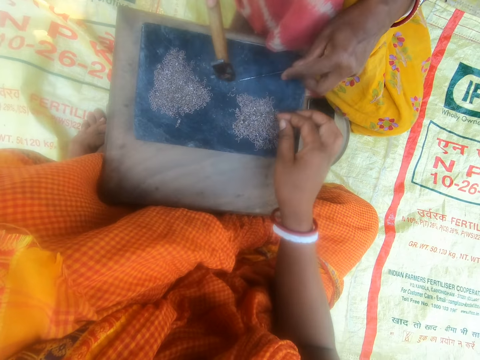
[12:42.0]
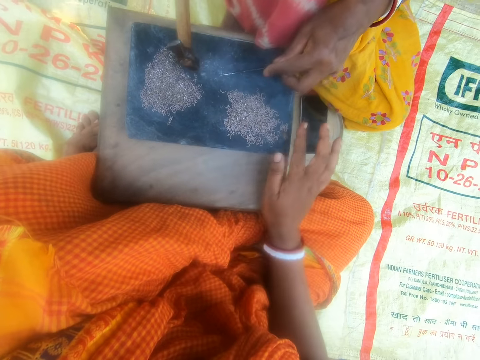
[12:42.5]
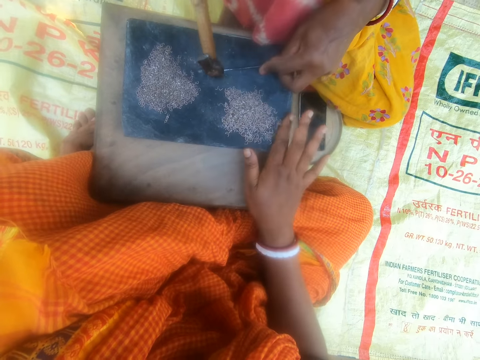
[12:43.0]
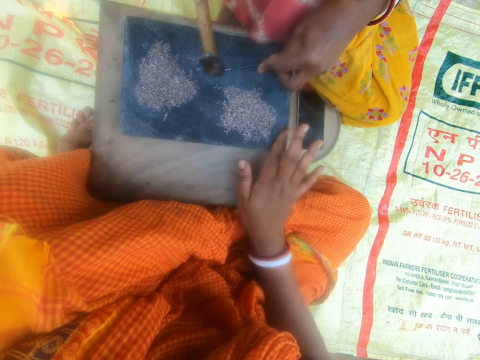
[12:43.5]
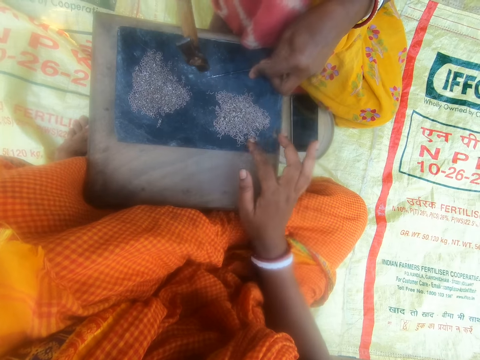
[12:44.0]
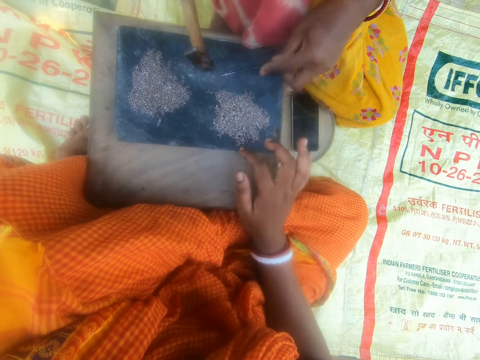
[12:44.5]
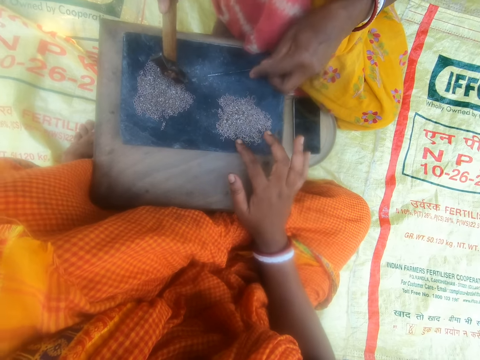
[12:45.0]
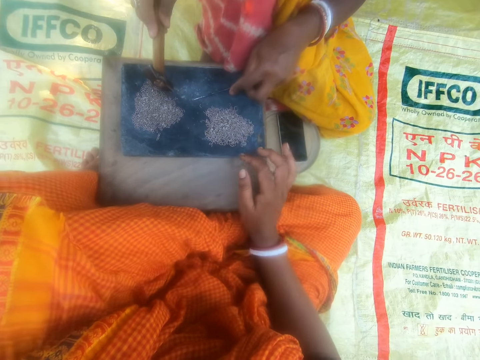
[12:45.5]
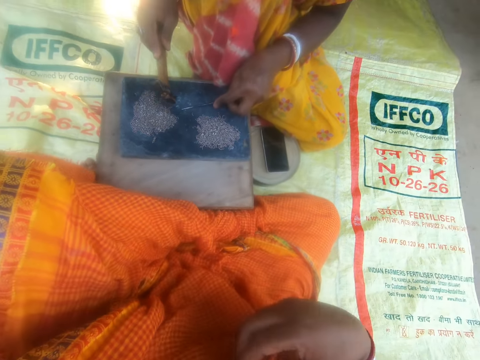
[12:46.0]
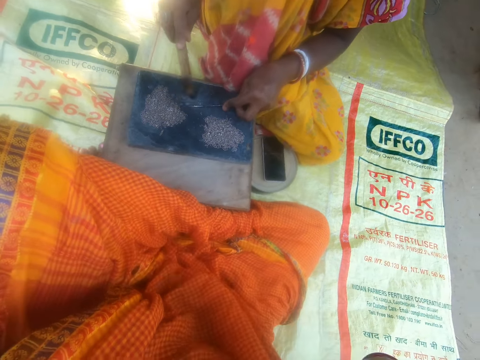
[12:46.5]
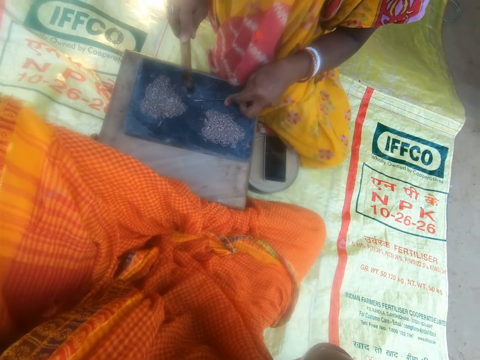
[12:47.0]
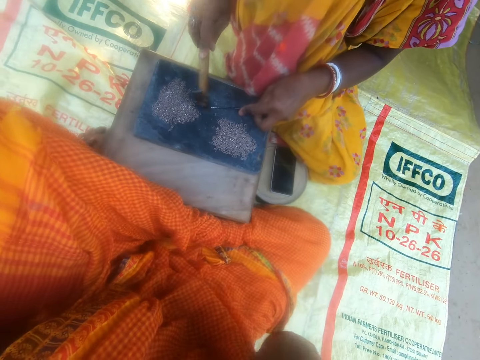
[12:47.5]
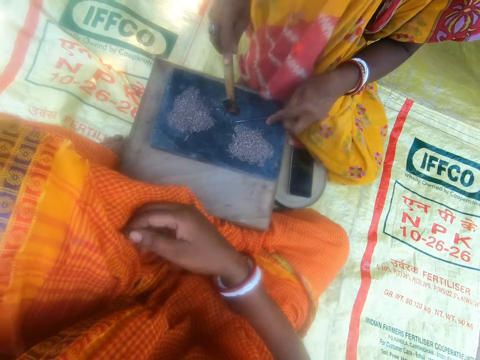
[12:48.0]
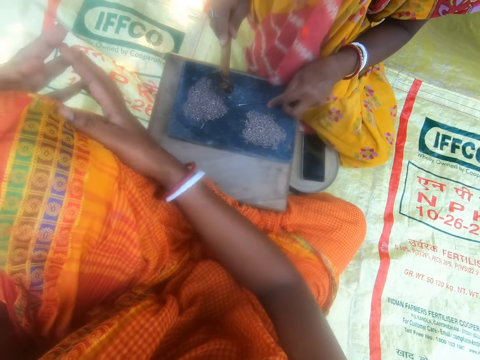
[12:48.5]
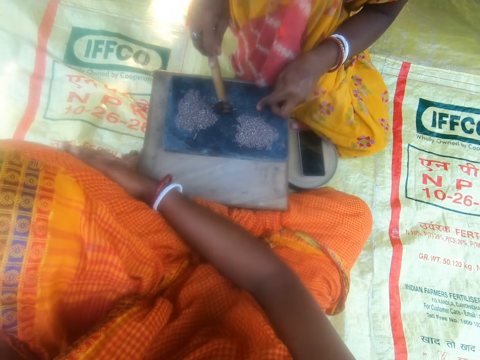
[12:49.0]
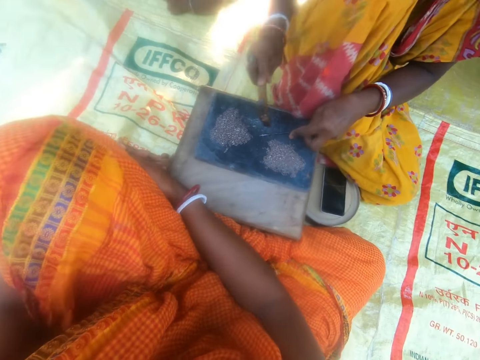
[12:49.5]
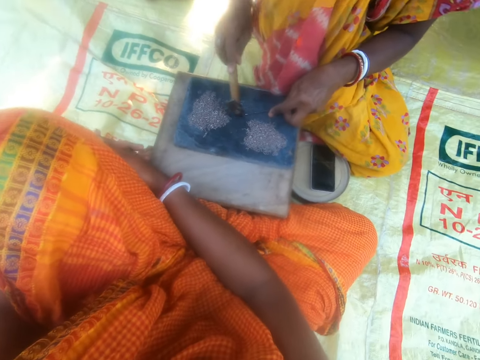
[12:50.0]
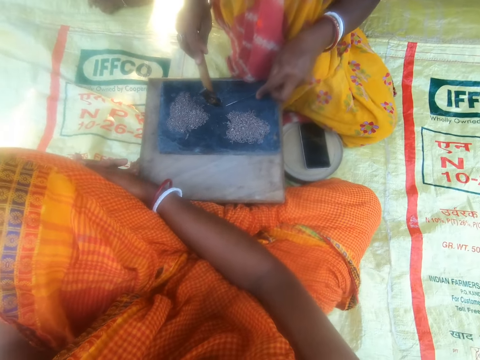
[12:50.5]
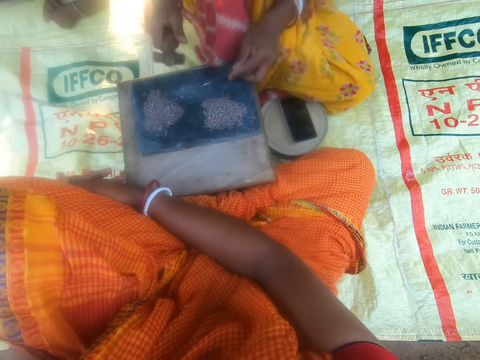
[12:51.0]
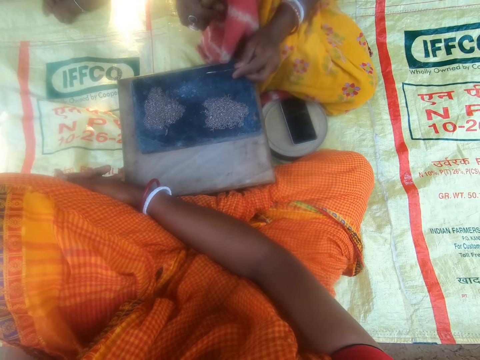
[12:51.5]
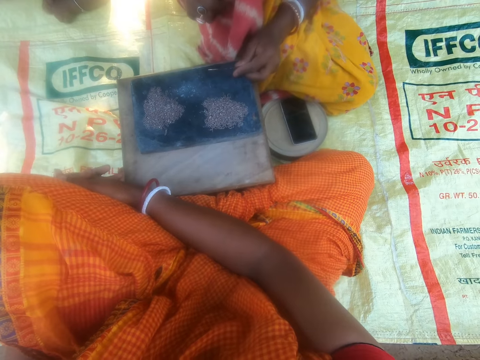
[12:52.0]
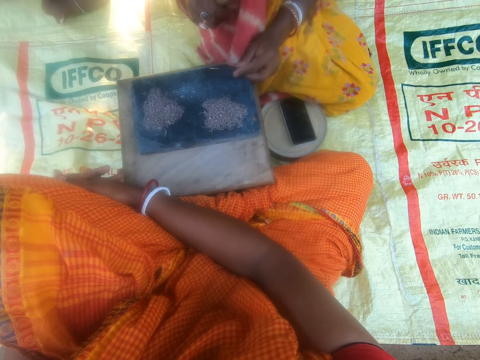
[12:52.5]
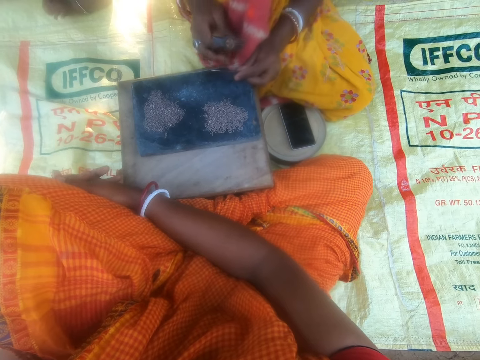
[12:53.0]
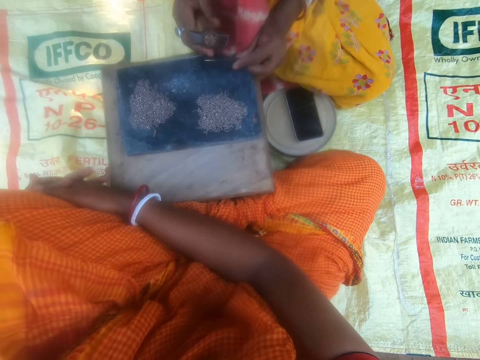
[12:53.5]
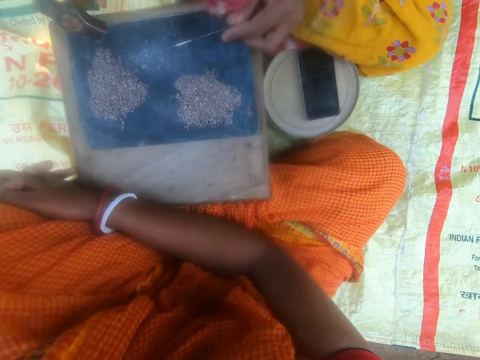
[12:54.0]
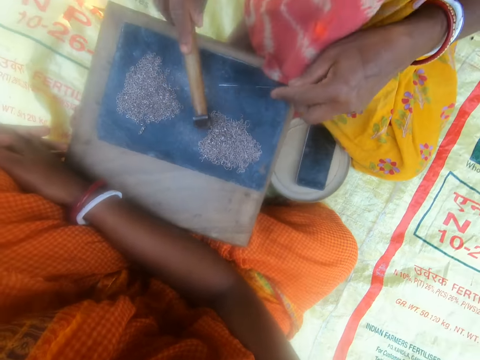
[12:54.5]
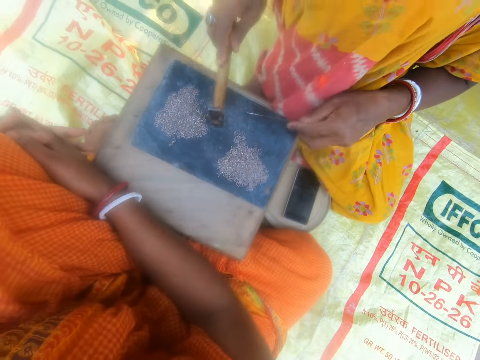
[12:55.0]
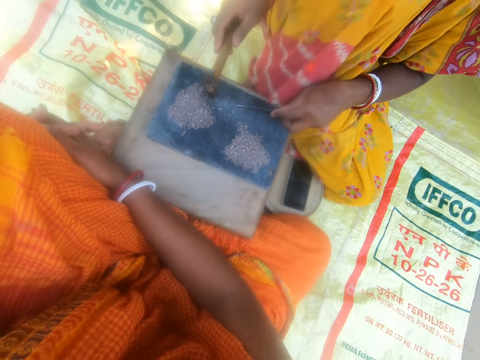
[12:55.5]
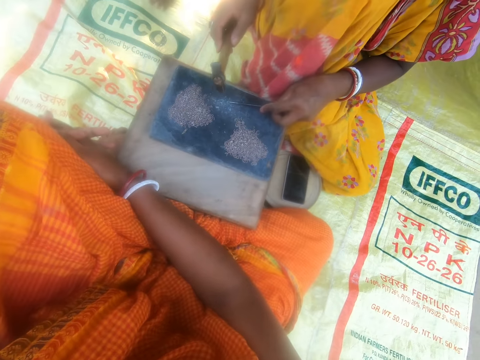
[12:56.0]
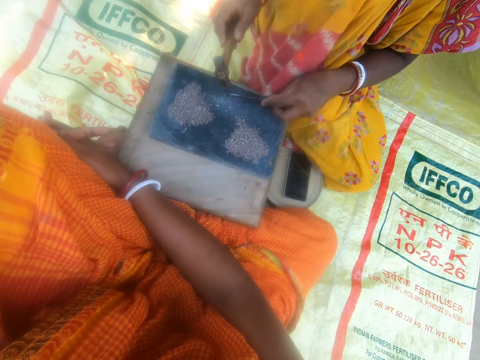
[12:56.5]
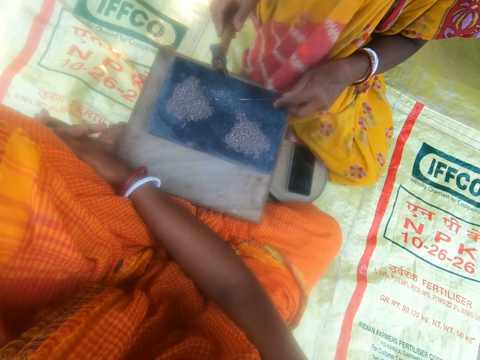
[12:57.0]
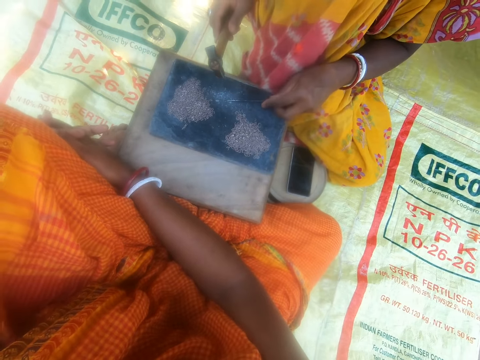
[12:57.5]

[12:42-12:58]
A lady hits the piece of metal. The camera wearer puts back the metal crystal. They touch the crystals. They taste the crystals. They hold the hands around the left knee. The lady hammers the metal into crystals. The lady holds the hammer.

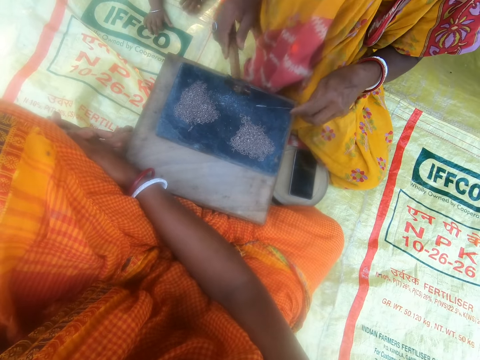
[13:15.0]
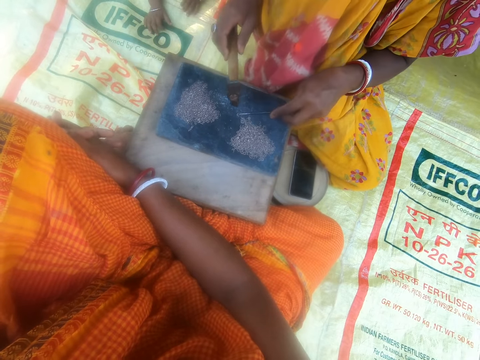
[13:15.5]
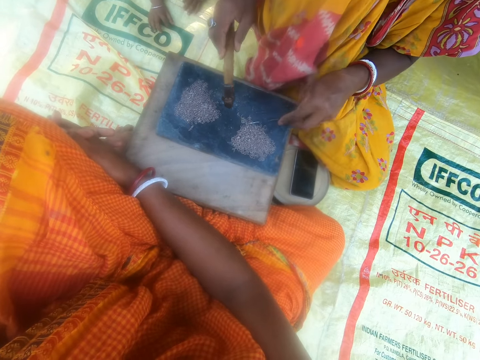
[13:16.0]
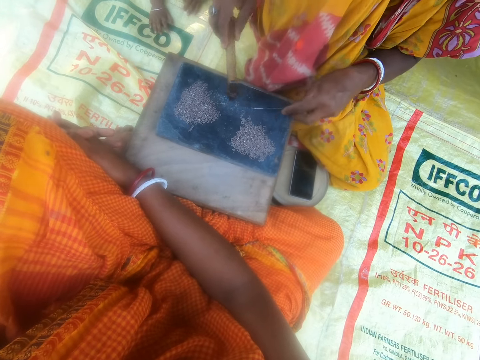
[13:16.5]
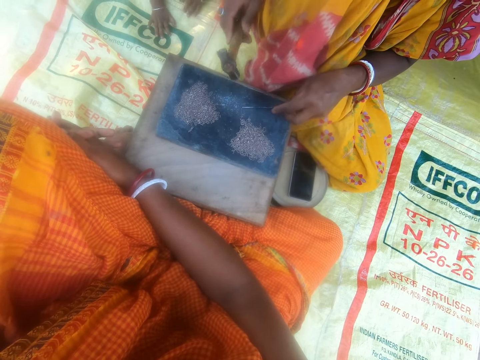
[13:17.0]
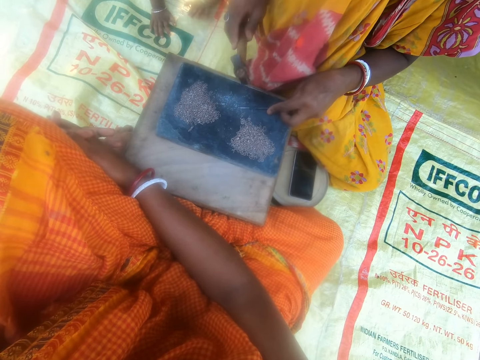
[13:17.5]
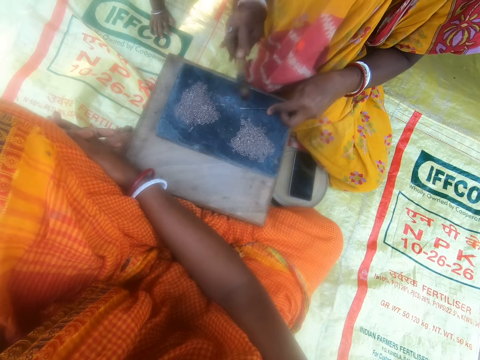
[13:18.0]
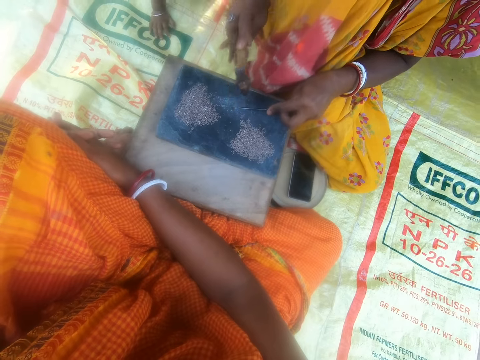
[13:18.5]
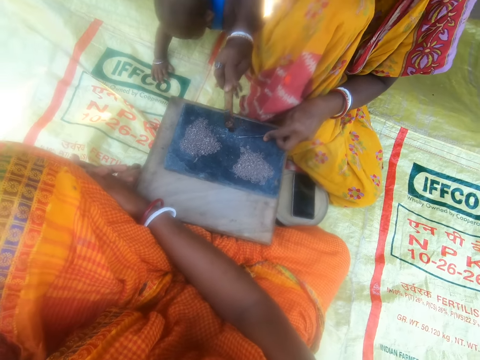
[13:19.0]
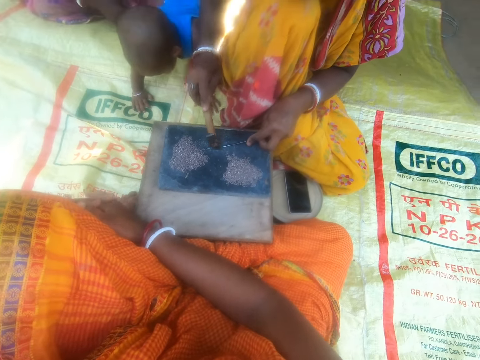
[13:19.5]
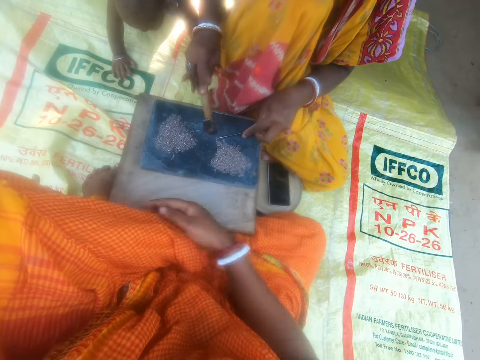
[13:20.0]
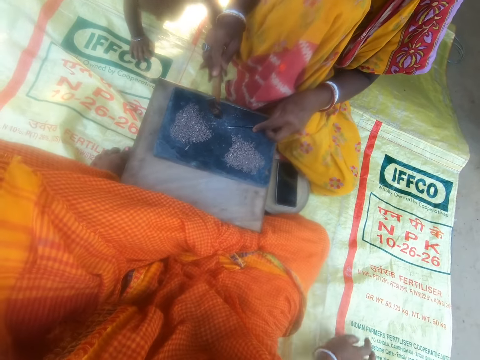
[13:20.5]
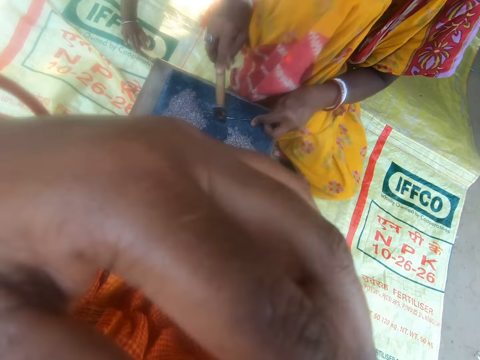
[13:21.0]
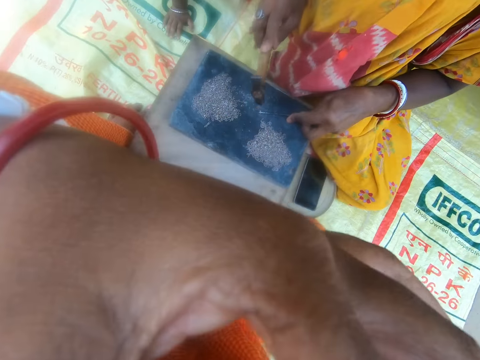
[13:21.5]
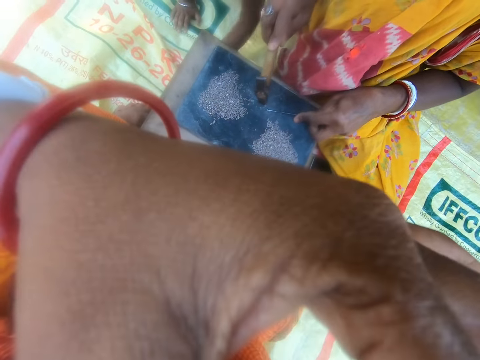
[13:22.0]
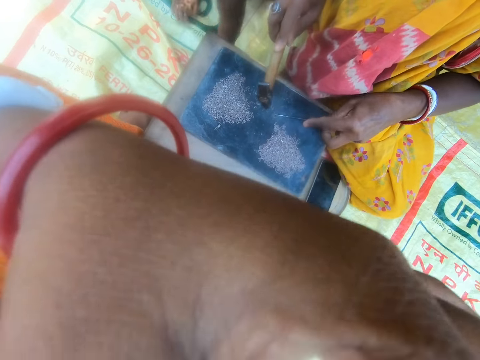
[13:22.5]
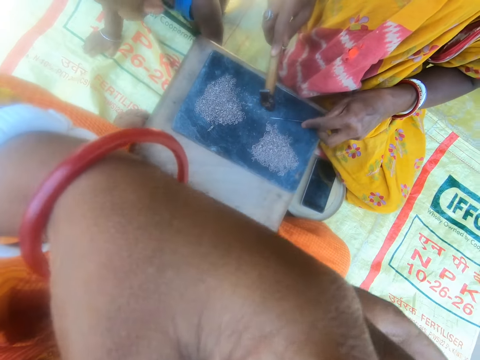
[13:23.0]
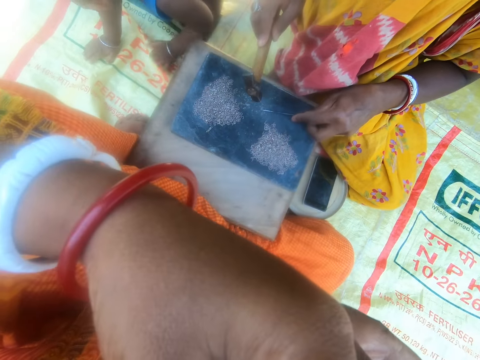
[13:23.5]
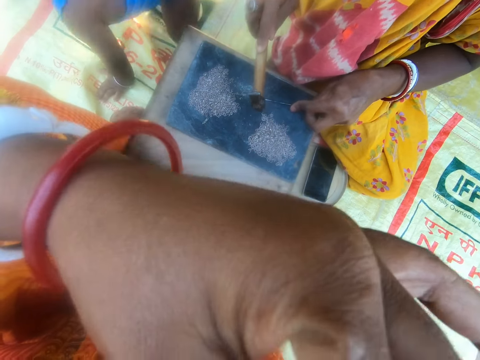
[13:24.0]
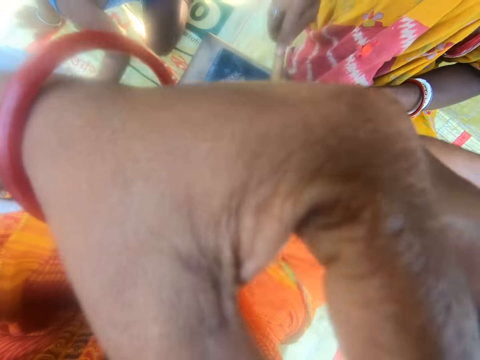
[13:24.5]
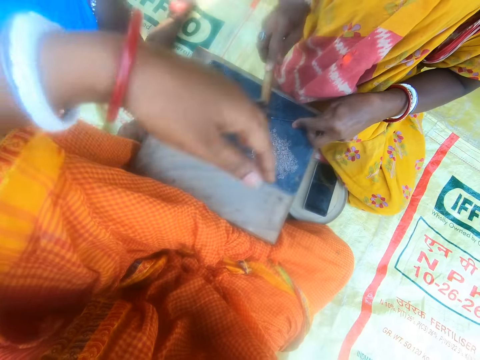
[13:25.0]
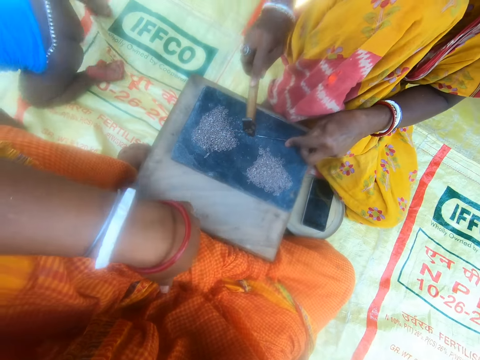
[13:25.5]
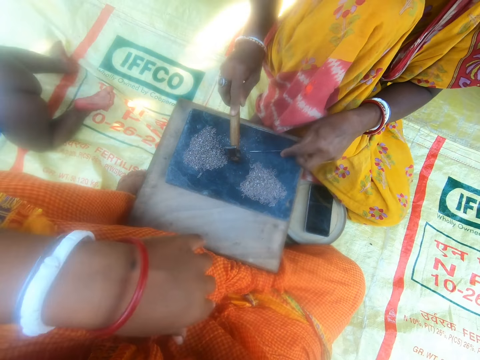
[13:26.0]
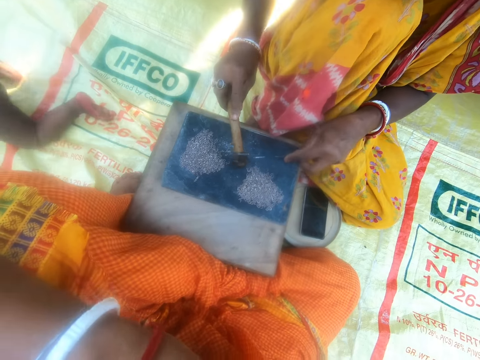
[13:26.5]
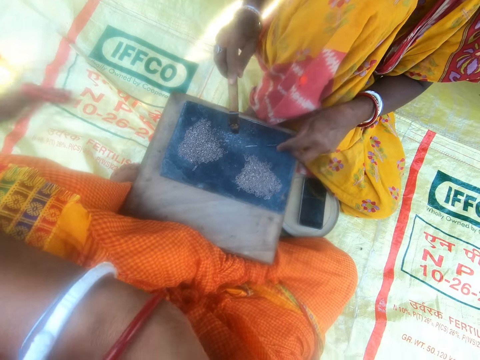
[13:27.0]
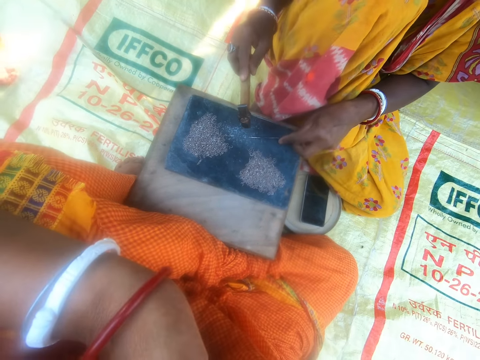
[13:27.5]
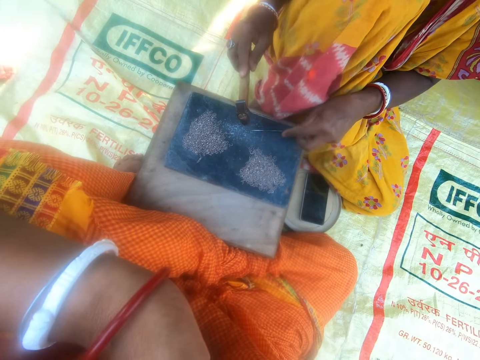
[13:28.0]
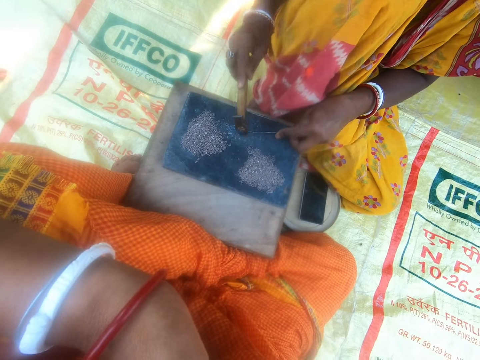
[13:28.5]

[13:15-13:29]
The woman hammers the metal into crystals. The camera wearer wipes the eyes. The woman hammers the metal into crystals.
